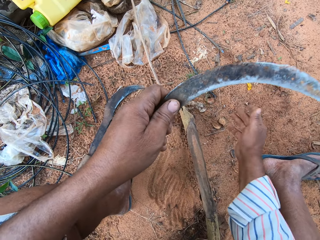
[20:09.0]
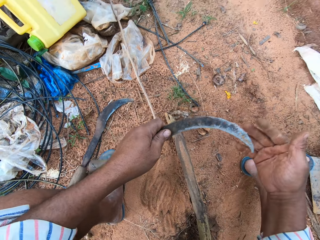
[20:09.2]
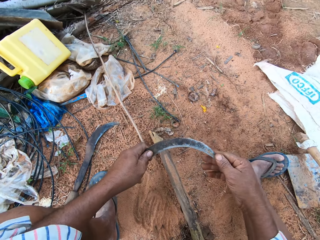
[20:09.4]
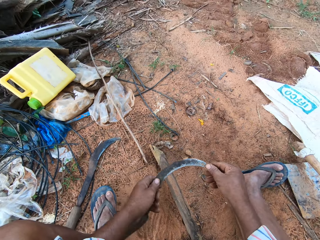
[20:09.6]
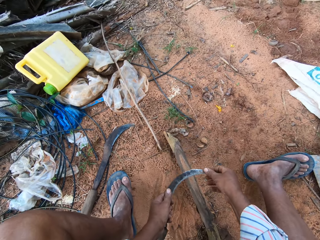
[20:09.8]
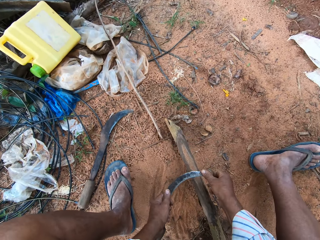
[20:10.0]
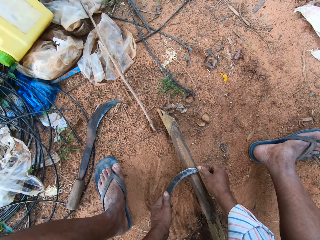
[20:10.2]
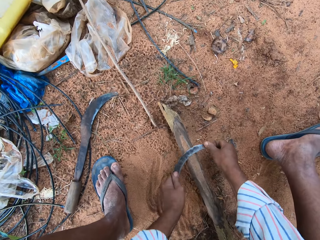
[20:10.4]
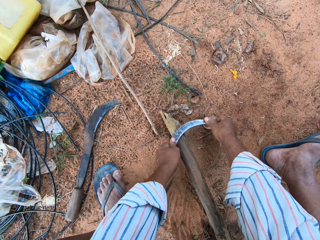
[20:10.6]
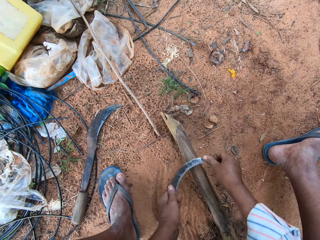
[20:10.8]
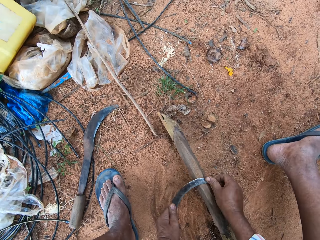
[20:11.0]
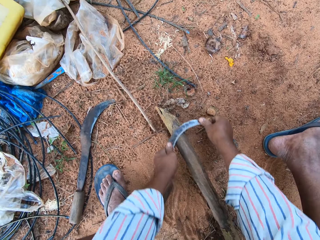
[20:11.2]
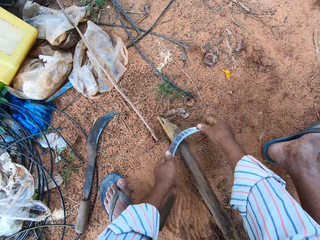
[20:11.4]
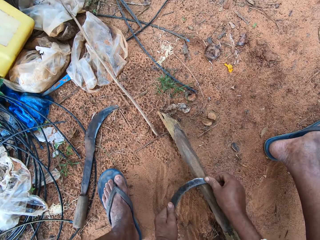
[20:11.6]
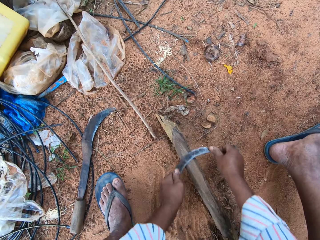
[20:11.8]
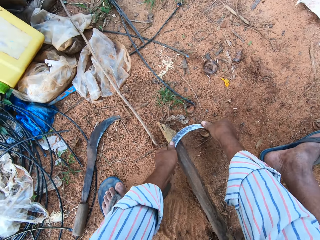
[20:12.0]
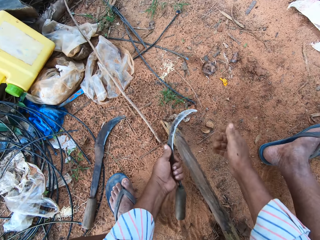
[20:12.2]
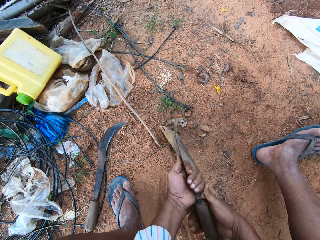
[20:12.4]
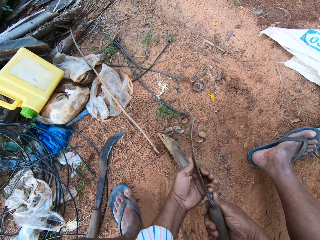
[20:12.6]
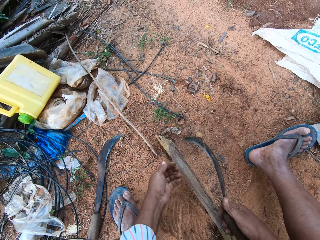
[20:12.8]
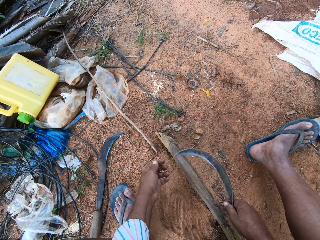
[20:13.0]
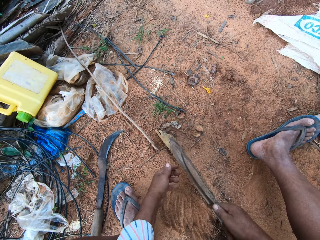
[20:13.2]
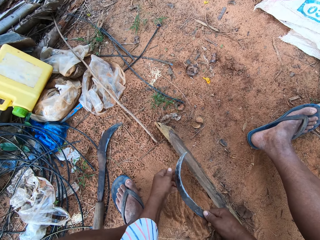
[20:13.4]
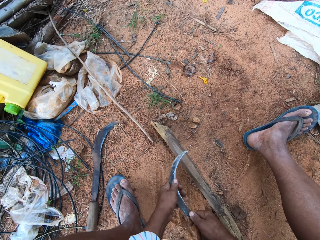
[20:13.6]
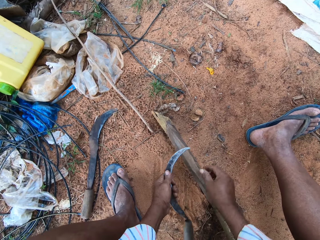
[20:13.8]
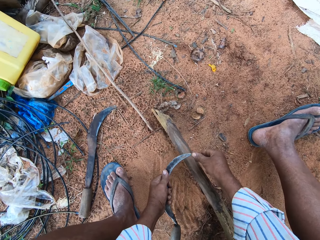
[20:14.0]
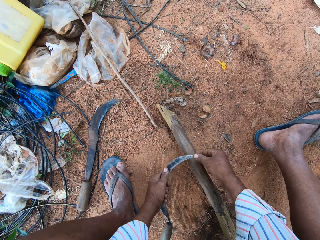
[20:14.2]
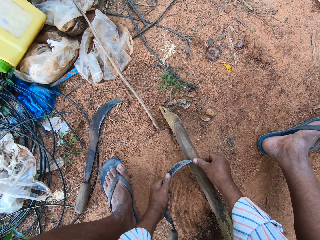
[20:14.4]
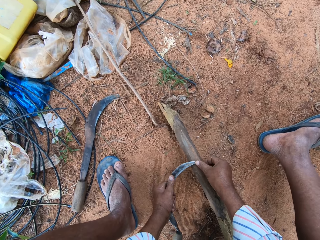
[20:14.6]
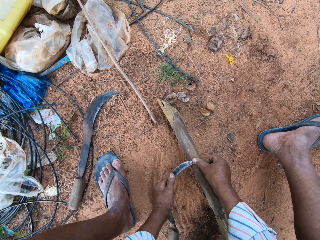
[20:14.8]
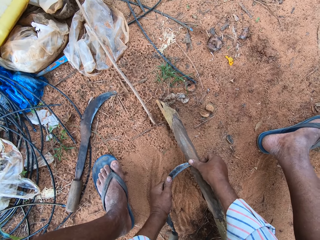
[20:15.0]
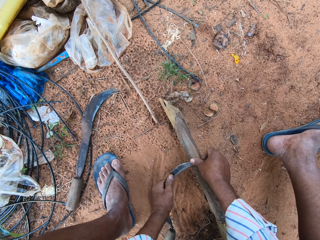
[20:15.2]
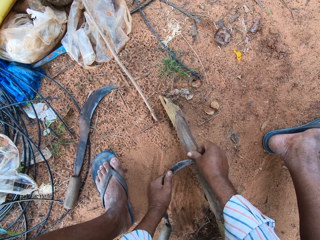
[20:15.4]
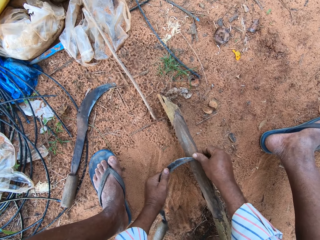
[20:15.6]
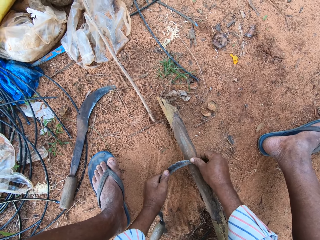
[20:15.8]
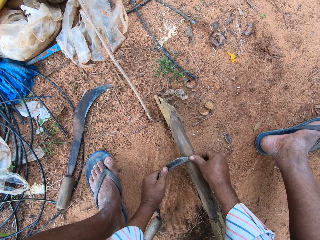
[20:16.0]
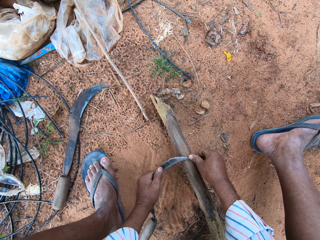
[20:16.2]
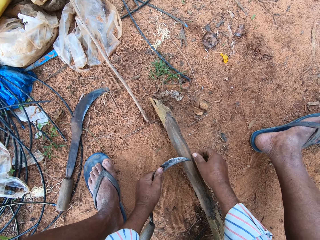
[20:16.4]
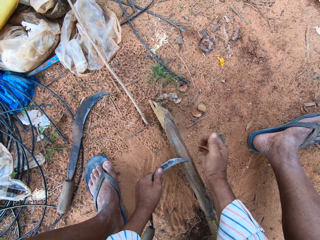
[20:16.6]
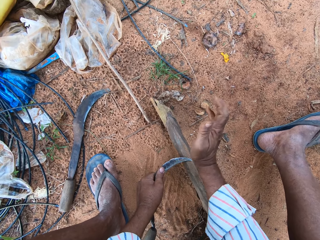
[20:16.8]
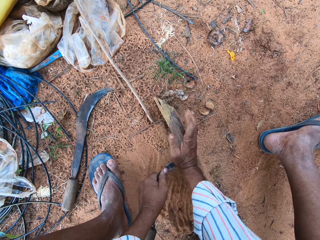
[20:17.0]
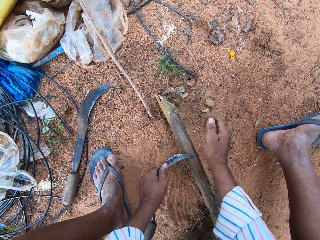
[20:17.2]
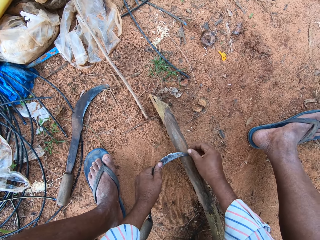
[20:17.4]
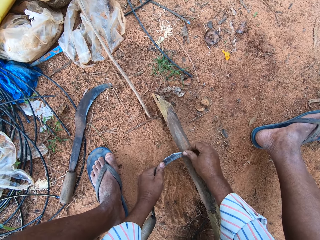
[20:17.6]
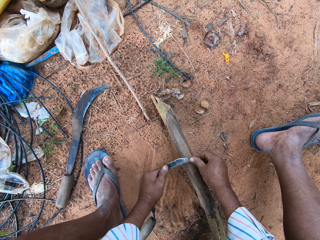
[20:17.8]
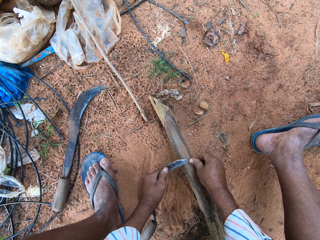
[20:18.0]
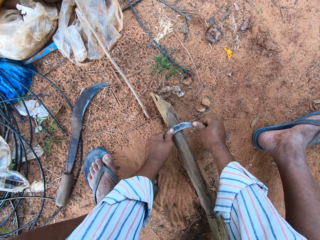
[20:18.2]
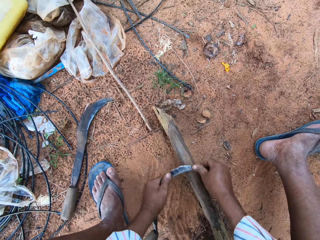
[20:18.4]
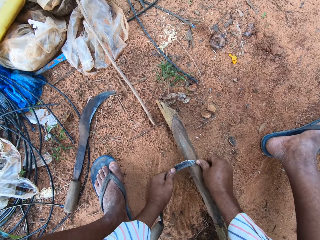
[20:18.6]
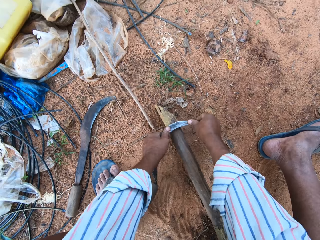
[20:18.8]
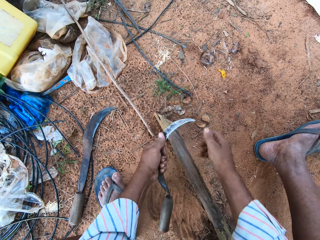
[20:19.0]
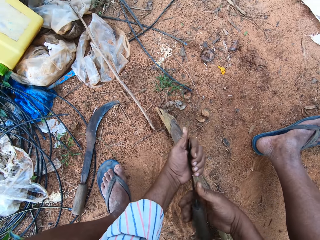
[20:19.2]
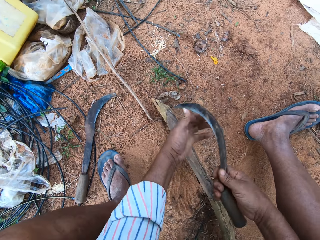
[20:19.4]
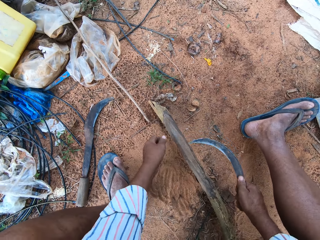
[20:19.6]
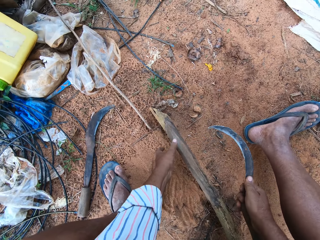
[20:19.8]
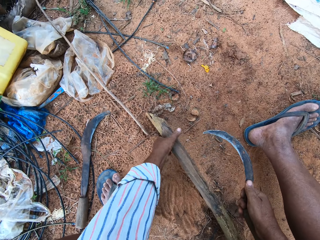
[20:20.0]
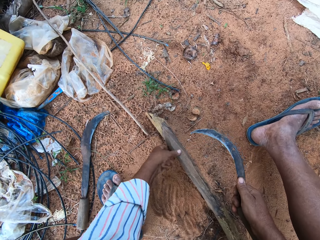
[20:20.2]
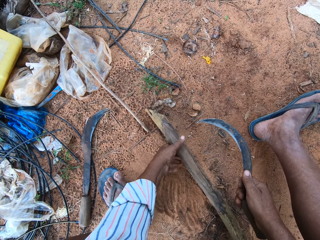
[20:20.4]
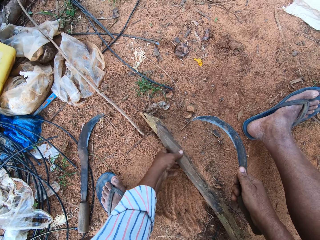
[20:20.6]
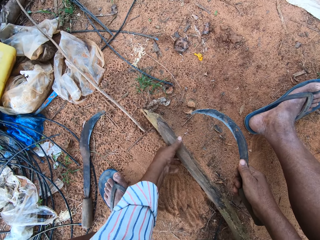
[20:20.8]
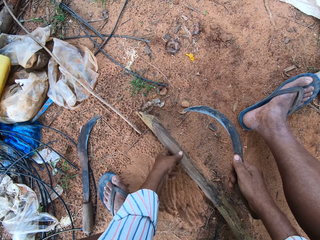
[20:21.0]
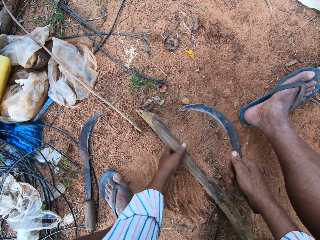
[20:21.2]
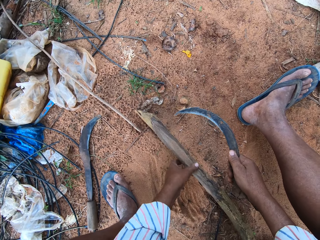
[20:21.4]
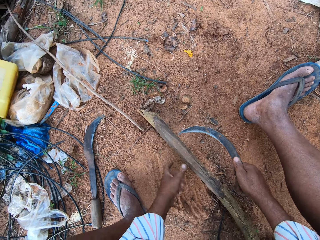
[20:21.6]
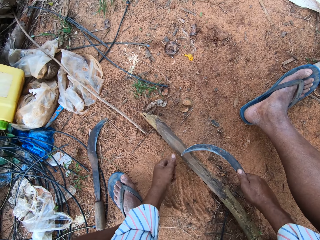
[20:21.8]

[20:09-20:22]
The camera wearer sharpens the sickle on the wood. They hold the sickle tool. They put the sickle tool on the piece of wood. They sharpen the sickle tool. They hold the sickle tool. They touch the piece of wood.

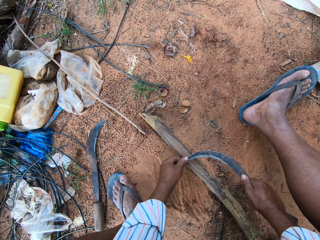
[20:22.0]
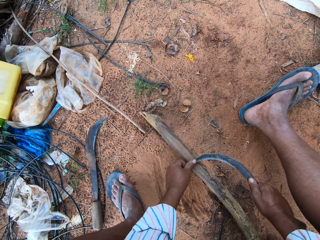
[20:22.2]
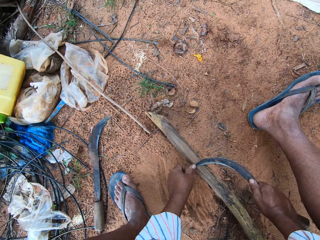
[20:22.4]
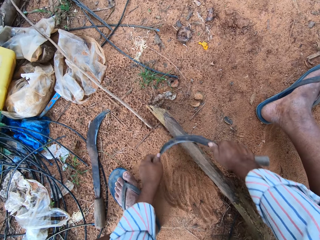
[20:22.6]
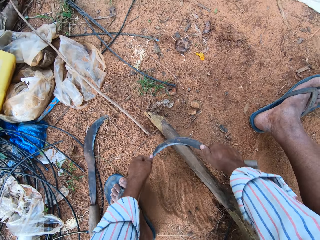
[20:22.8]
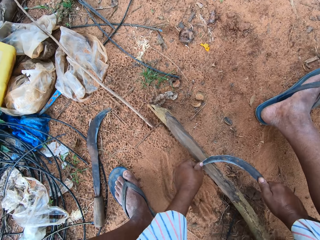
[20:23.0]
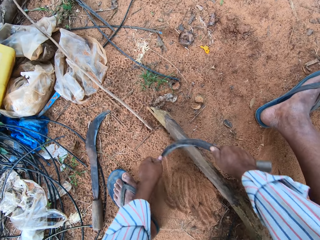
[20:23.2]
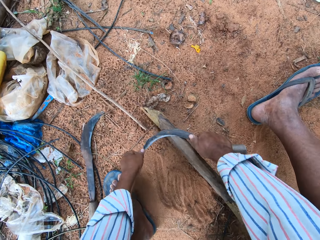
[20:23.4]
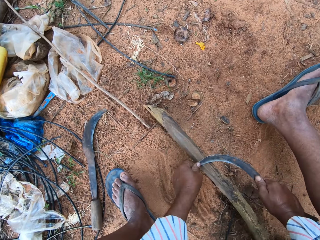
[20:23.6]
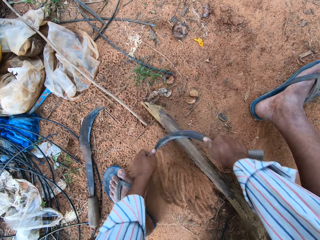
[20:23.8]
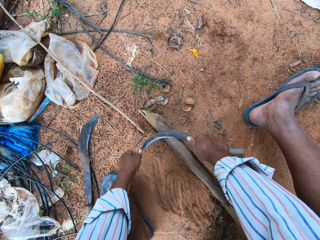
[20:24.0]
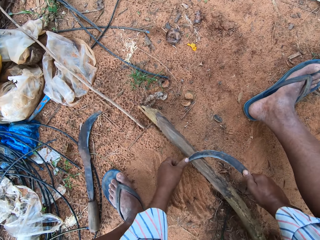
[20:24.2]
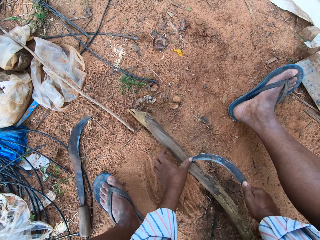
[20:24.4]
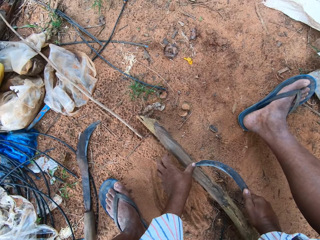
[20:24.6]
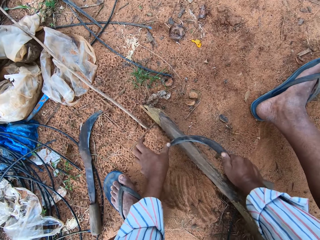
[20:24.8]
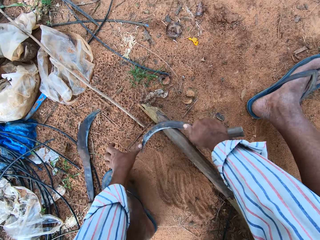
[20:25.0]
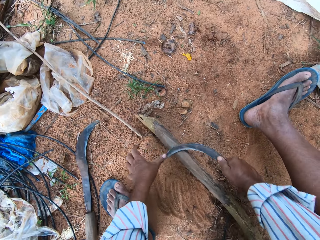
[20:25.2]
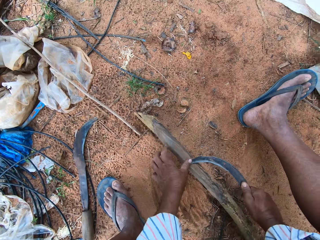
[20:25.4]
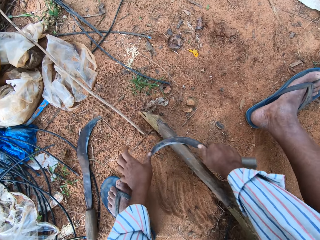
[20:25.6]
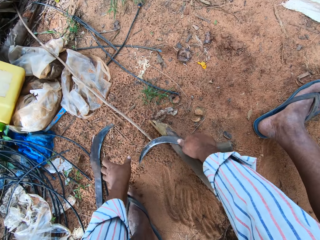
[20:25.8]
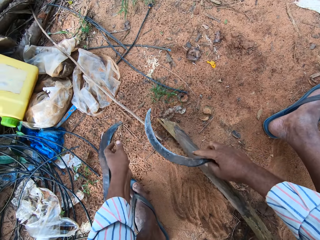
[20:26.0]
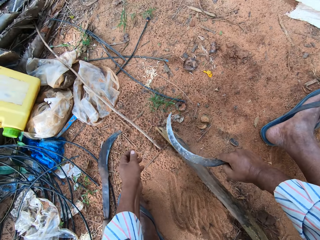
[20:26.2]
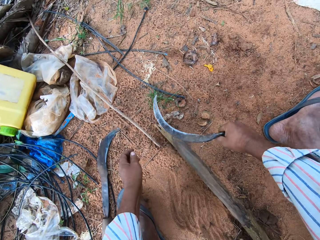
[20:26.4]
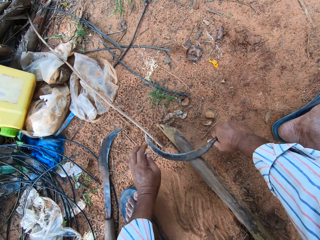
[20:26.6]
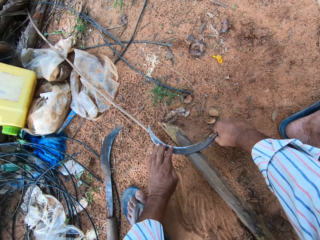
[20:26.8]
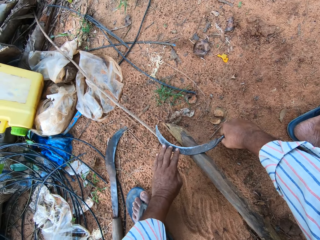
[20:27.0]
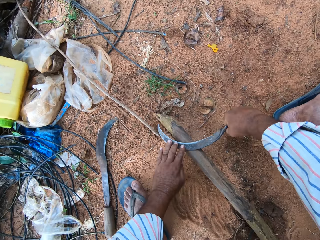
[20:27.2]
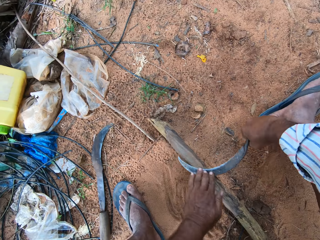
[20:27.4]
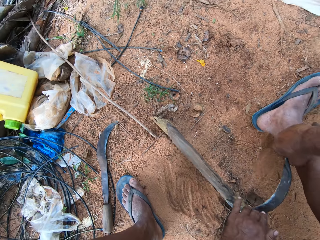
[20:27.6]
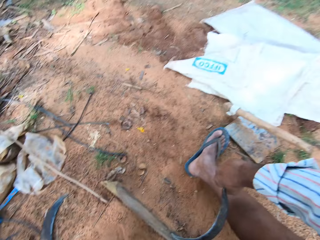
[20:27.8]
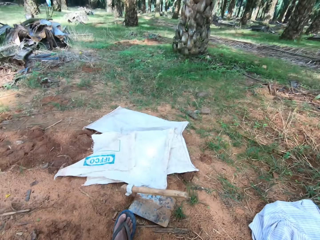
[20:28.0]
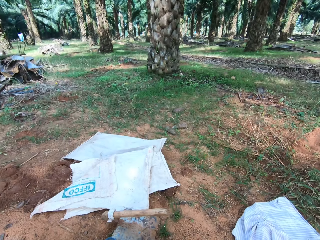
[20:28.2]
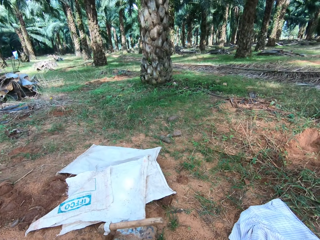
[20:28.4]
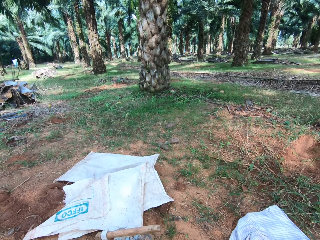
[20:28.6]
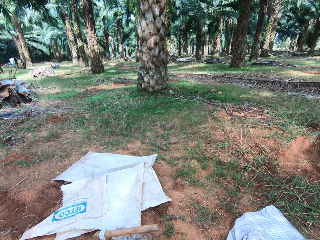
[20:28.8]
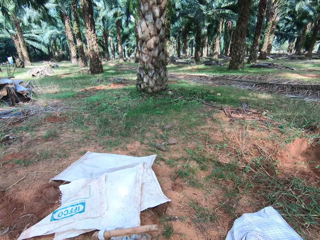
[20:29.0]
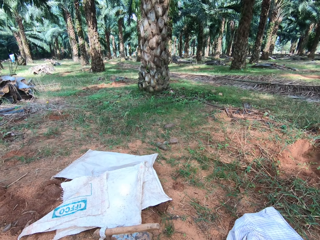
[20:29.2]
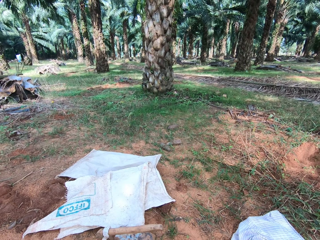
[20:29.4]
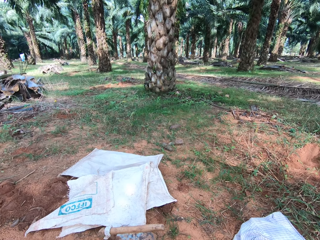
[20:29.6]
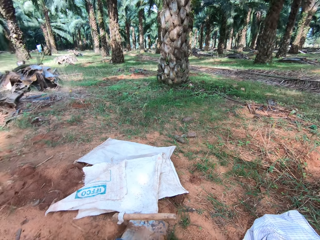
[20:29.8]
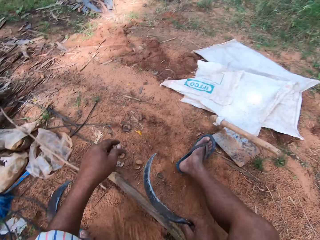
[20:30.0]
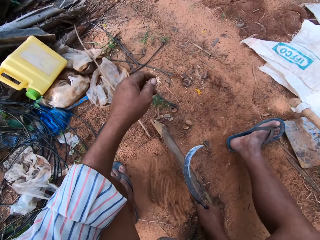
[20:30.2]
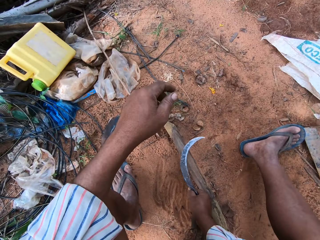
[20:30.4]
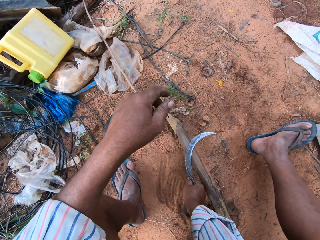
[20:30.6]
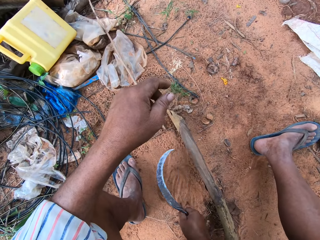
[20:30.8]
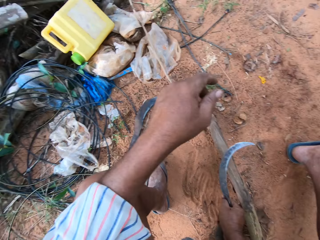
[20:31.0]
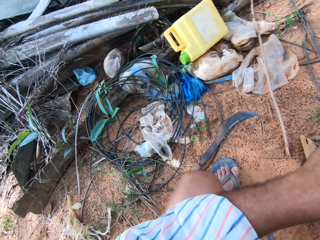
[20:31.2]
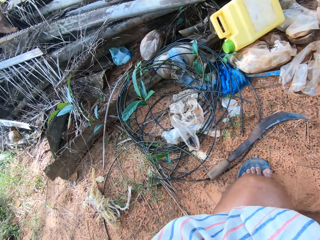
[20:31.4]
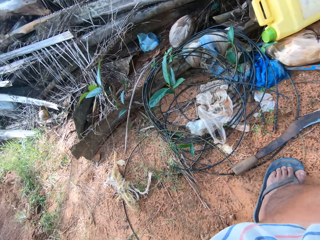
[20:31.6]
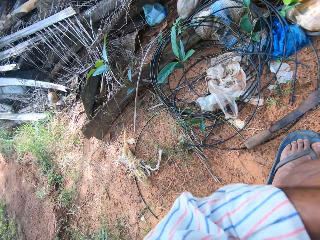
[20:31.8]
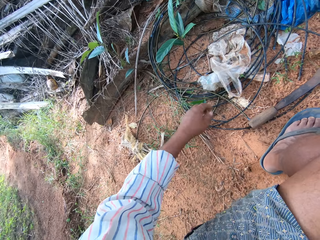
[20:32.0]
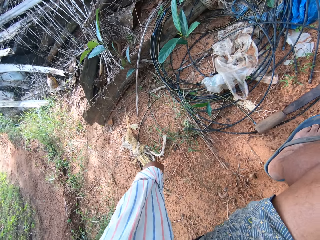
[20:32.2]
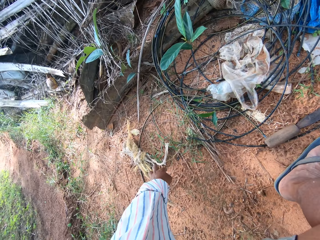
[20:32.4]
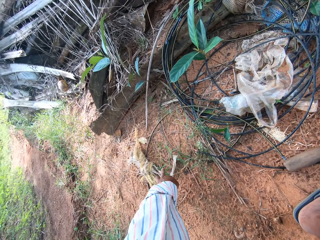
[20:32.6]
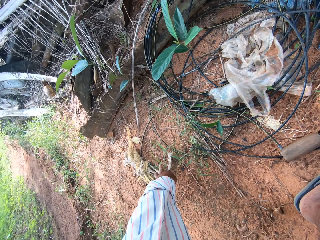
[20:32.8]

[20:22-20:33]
The camera wearer sharpens the sickle tool. They hold the sickle tool. They sharpen the sickle tool. They look at the palm tree. They sharpen the sickle tool.
